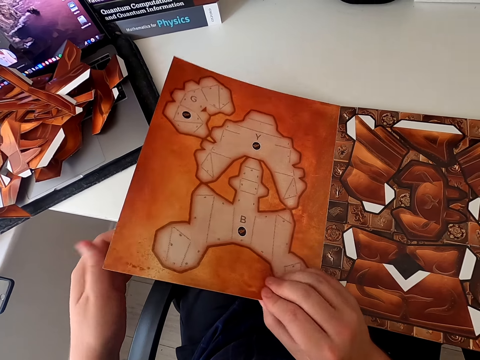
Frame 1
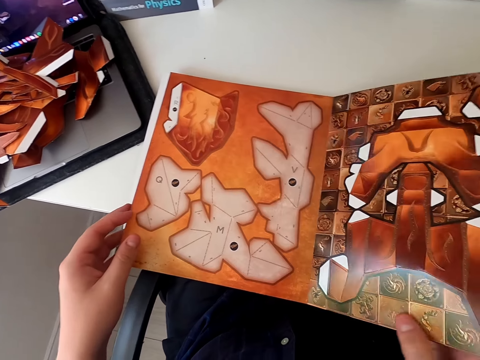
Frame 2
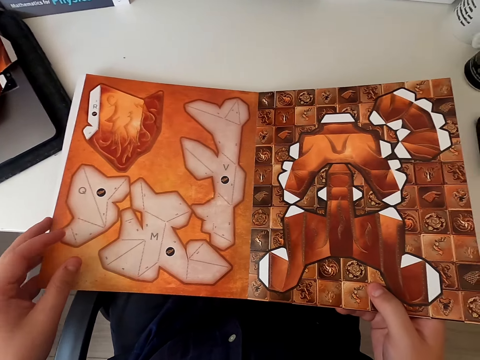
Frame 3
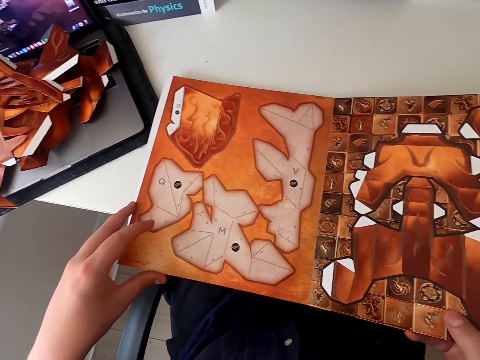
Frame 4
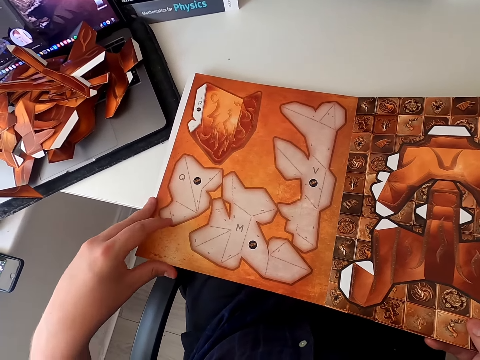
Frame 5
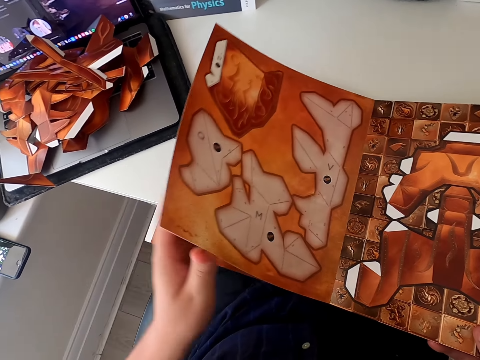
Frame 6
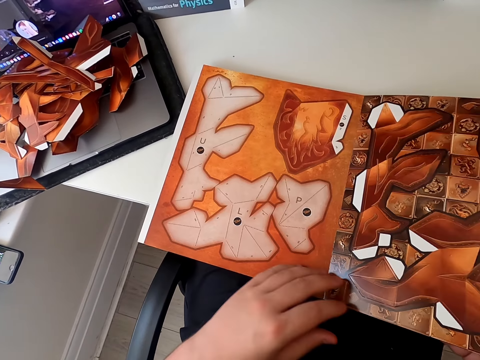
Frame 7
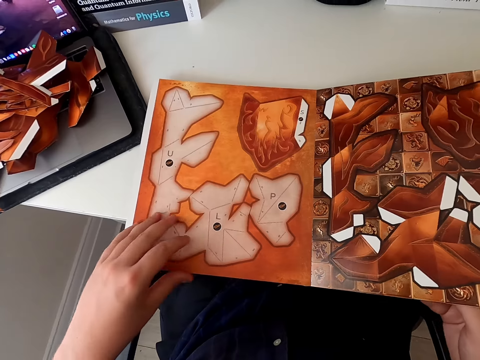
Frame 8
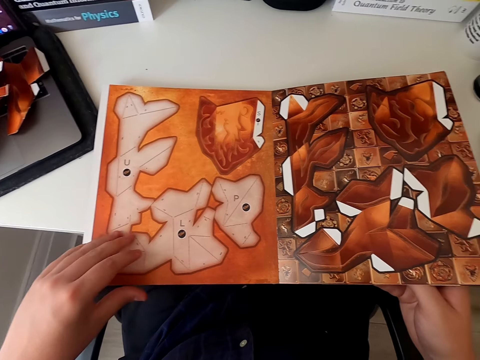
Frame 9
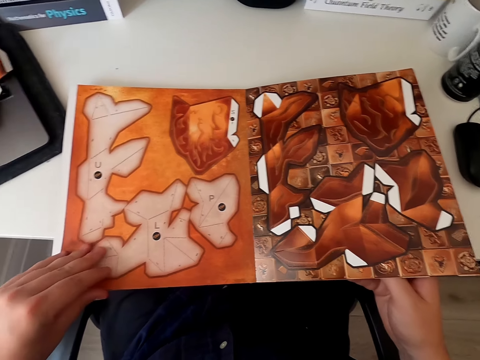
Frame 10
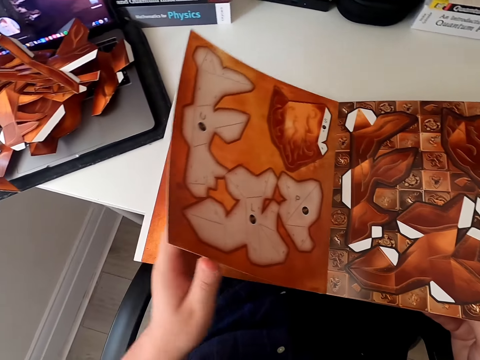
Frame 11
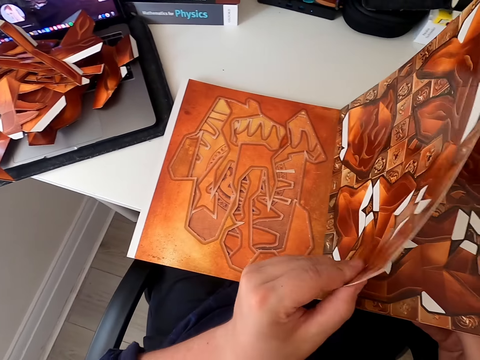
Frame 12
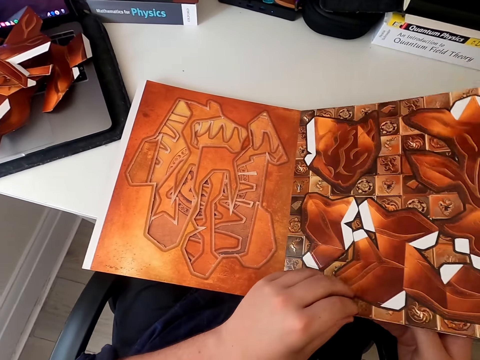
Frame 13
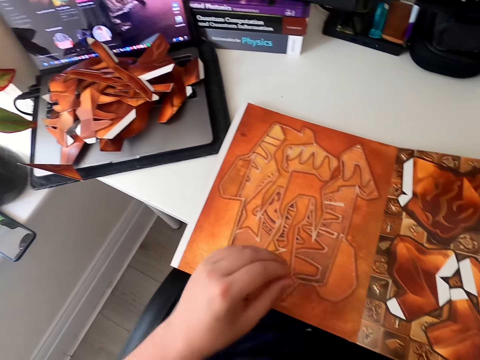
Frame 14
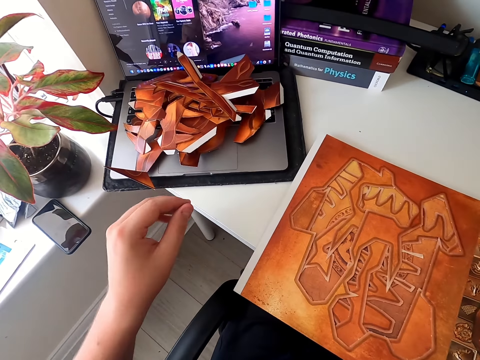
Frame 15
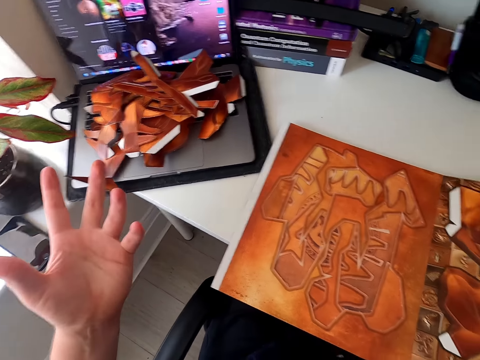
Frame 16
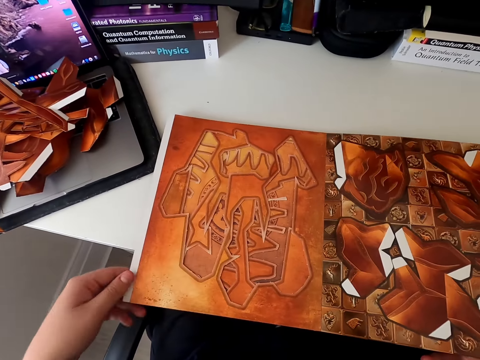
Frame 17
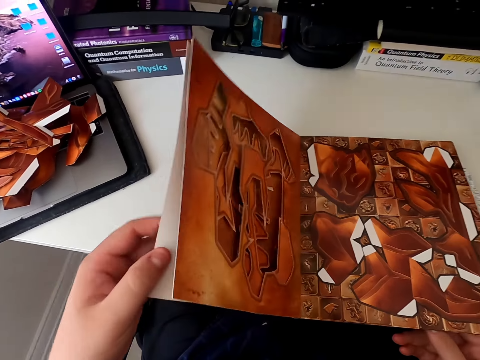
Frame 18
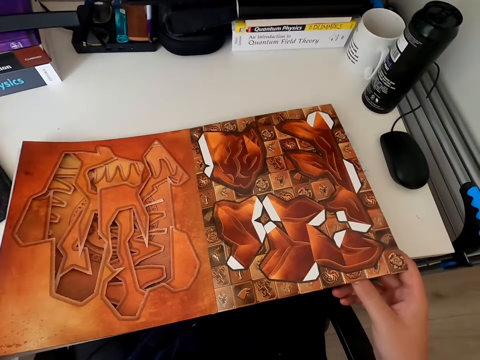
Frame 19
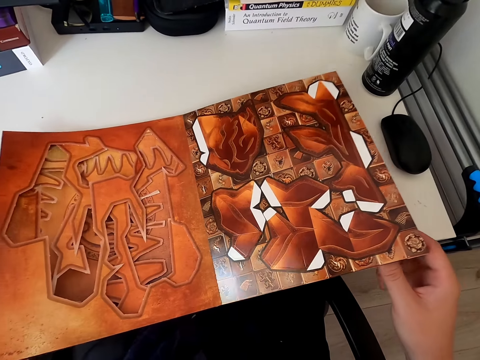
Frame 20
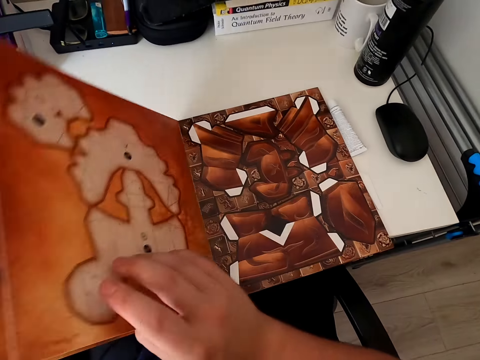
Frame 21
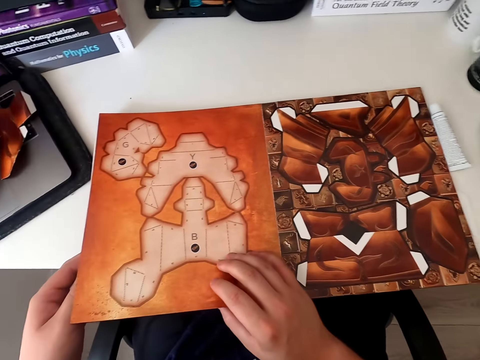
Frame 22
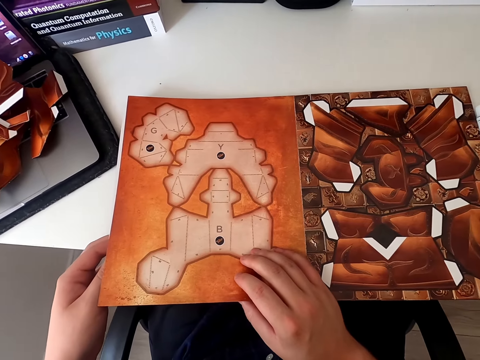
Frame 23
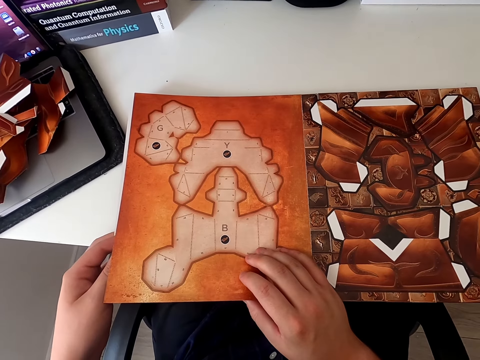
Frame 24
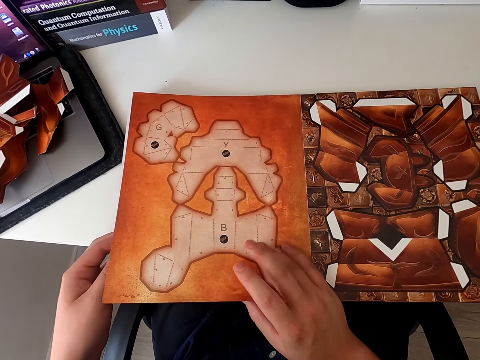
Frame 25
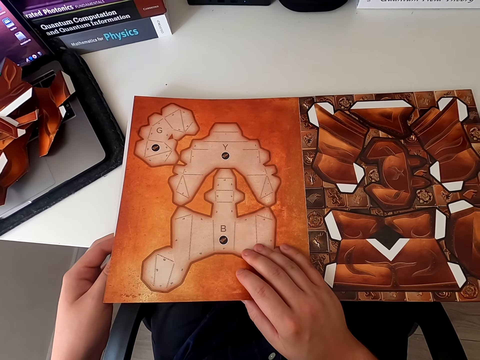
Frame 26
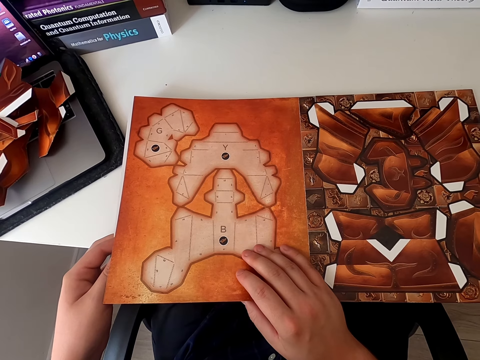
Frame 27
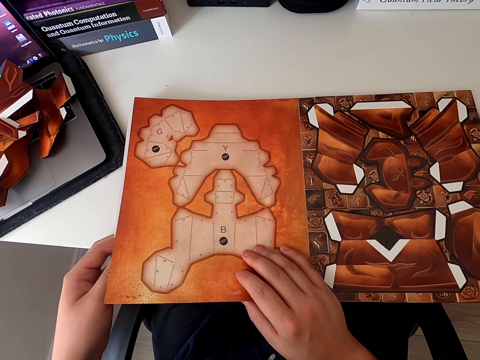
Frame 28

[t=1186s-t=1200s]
The camera wearer turns the paper craft book page. They turn the paper craft book page again. They stare at the paper craft book. They turn the paper craft book page. They stare at the paper craft book. They move their hands. They turn the paper craft book page. They stare at the paper craft book. They turn the paper craft book page.

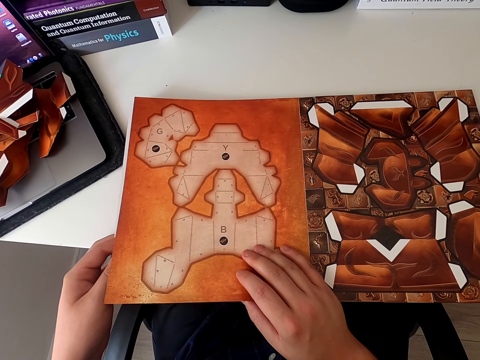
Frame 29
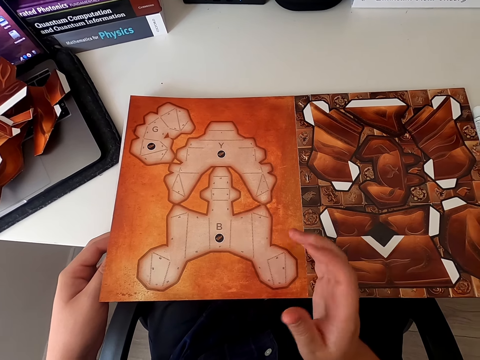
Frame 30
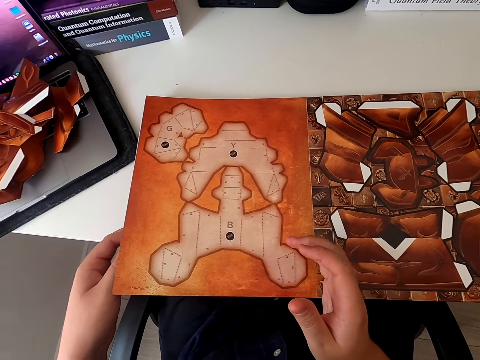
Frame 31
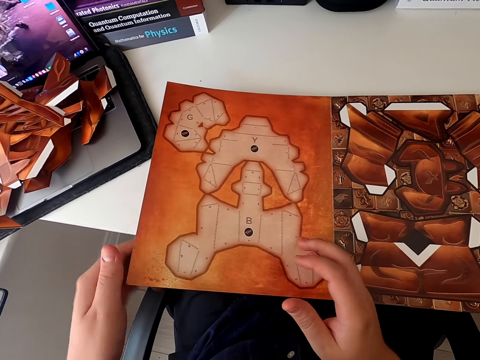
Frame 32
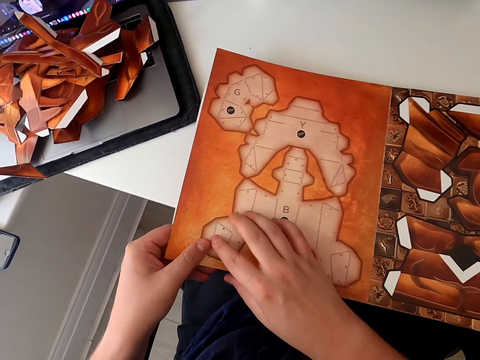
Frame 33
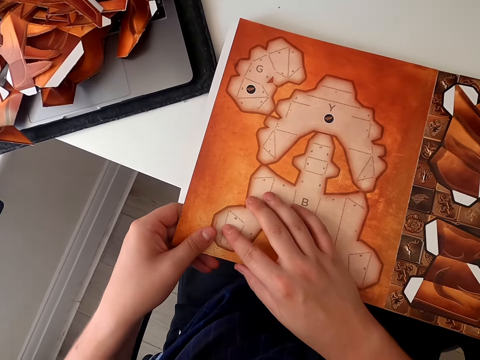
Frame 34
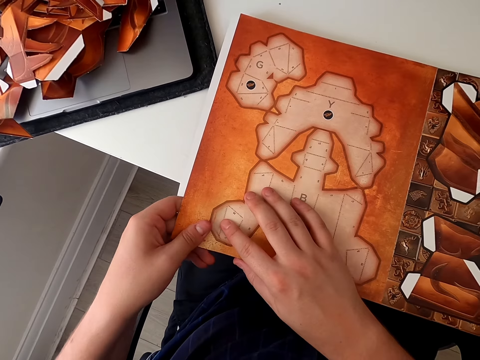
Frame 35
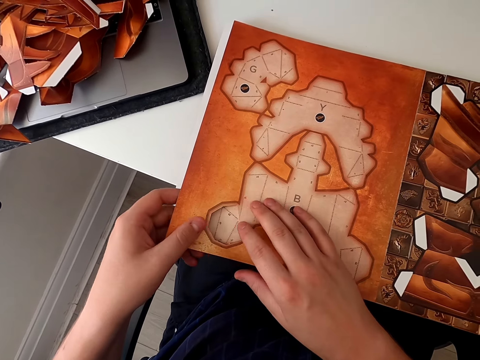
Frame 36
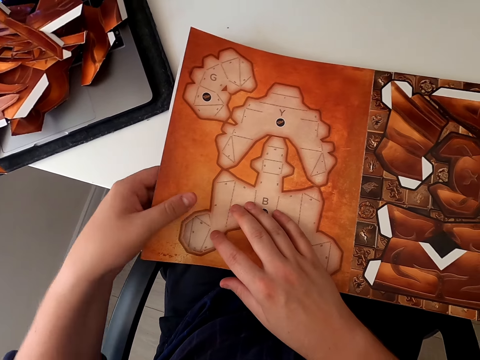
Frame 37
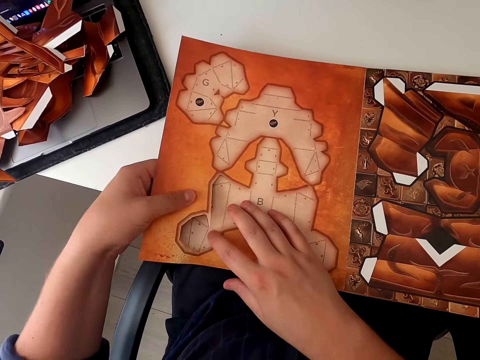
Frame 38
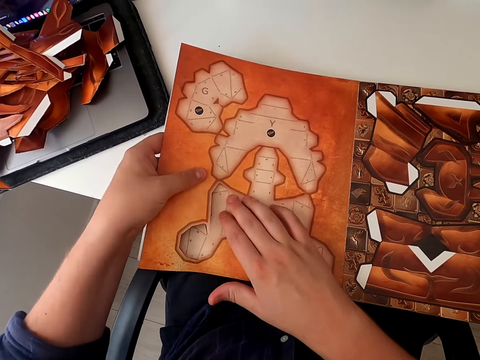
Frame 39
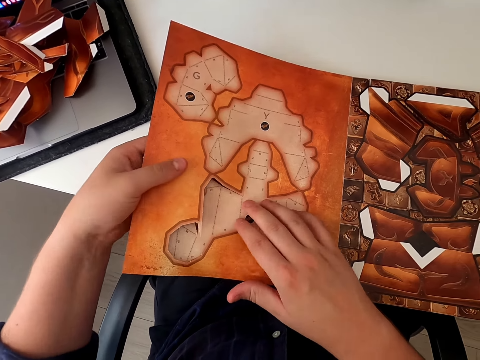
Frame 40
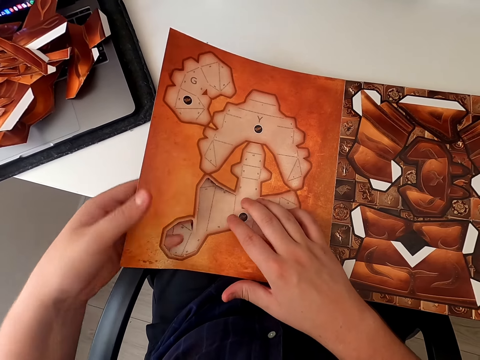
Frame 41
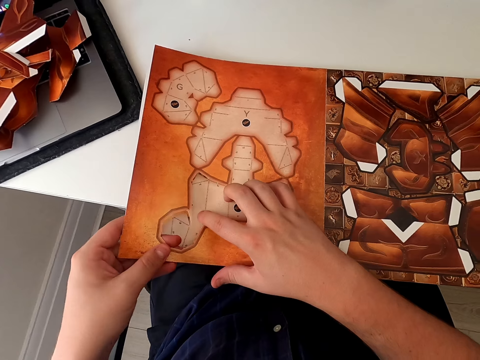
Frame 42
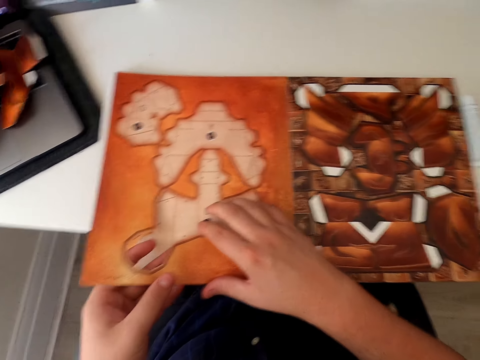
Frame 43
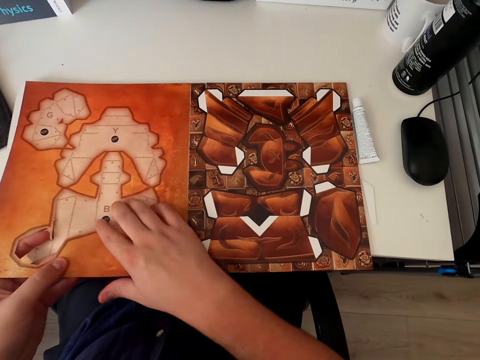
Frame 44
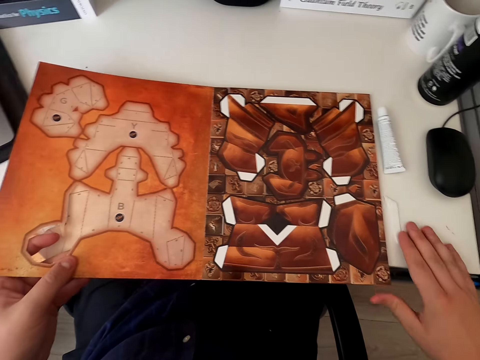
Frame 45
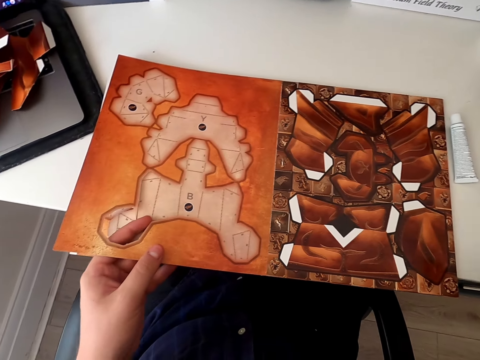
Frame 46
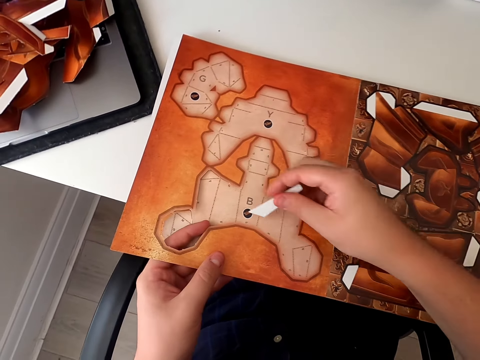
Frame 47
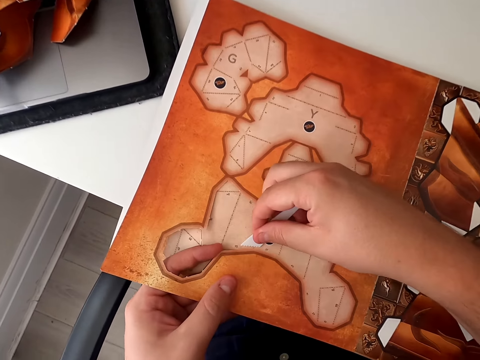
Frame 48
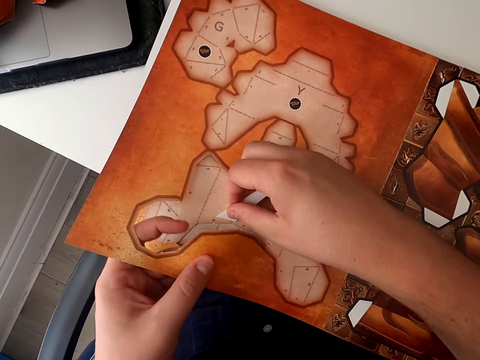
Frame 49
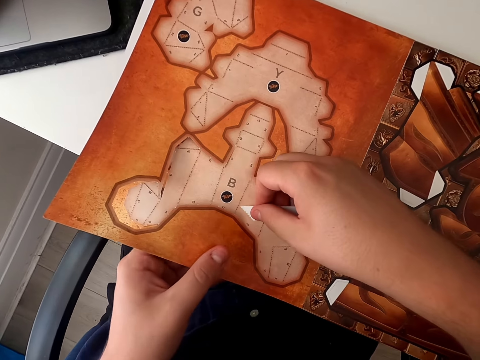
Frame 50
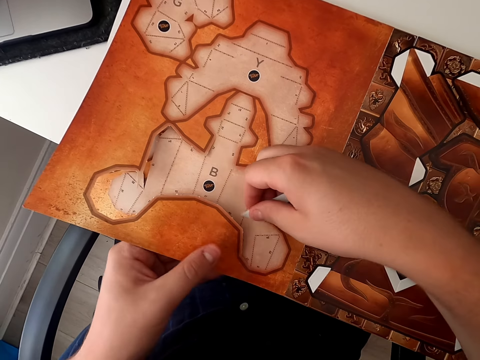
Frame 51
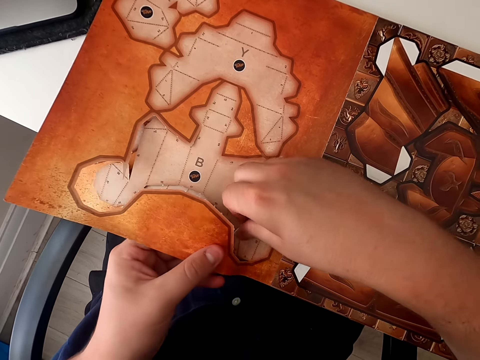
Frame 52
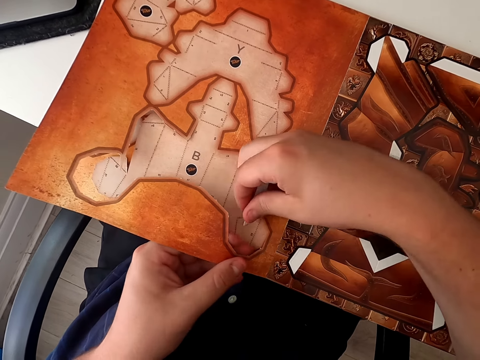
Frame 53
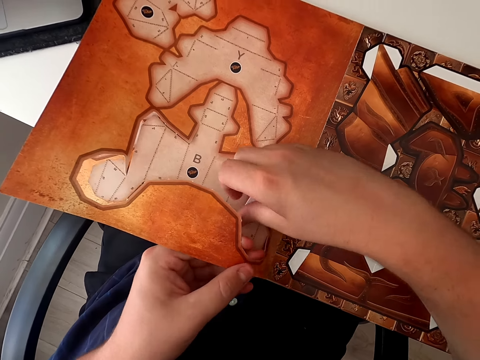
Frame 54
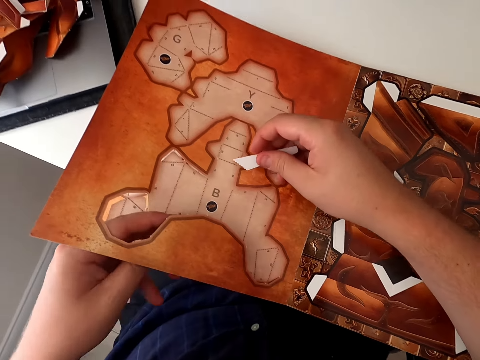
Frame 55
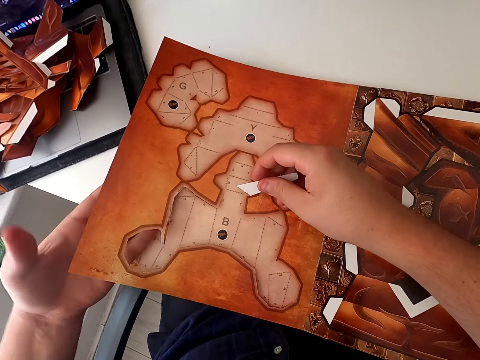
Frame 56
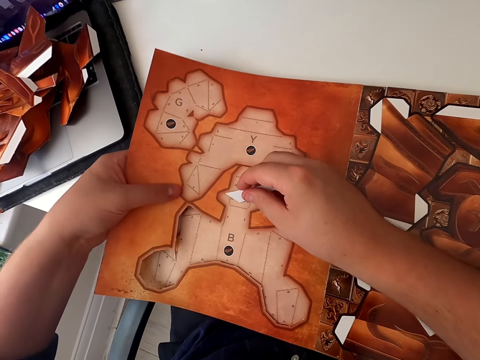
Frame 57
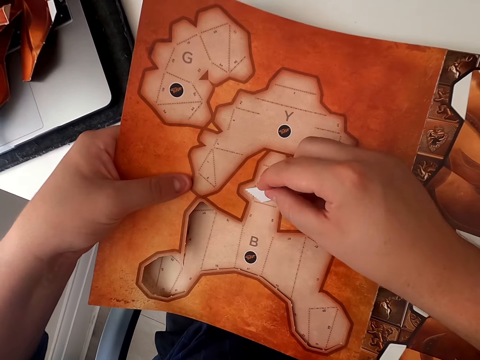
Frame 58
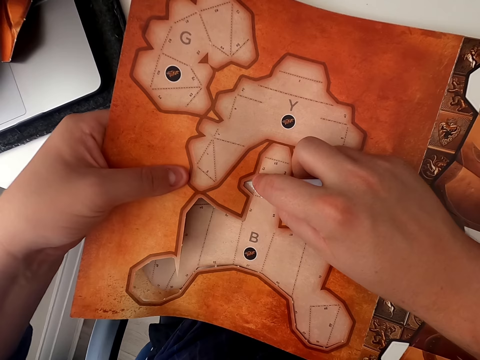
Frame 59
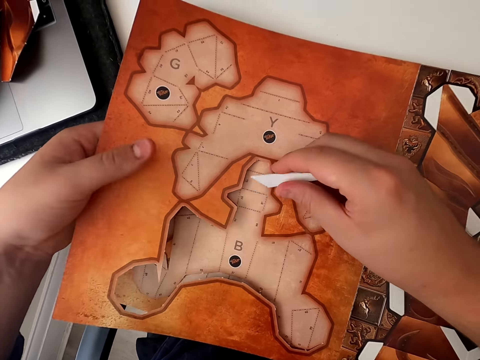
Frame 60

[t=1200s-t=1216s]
The camera wearer moves his hands. He stares at the paper craft book. He removes a cardboard piece of paper with his hand. He cuts the paper craft page with his hands. He picks up the paper razor blade or plastic piece from the table top. He removes the cardboard paper piece with the plastic piece. He cuts the paper craft with the razor blade.
